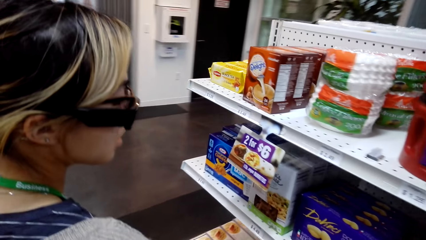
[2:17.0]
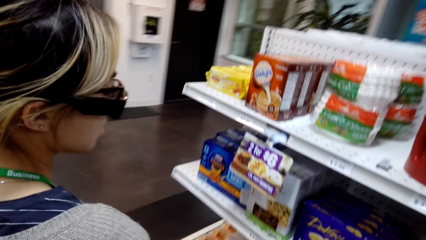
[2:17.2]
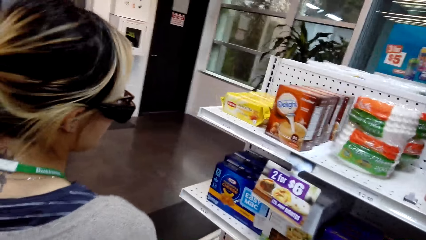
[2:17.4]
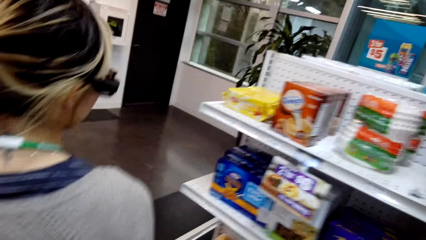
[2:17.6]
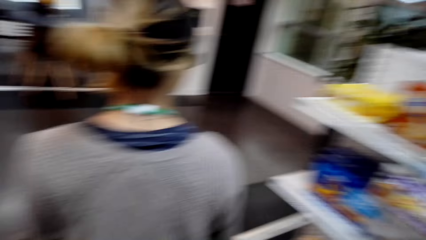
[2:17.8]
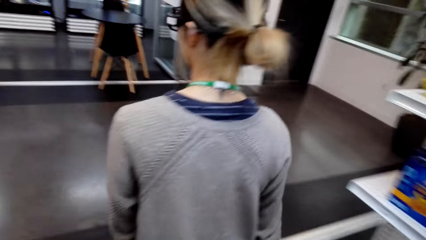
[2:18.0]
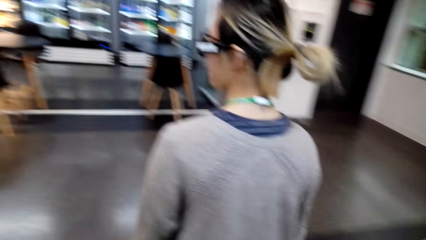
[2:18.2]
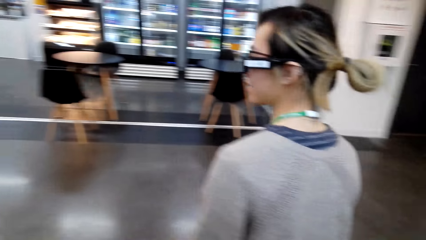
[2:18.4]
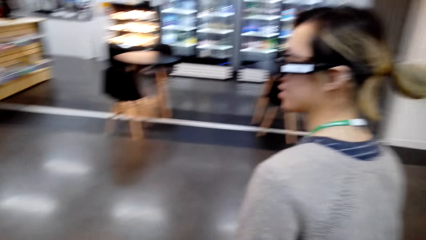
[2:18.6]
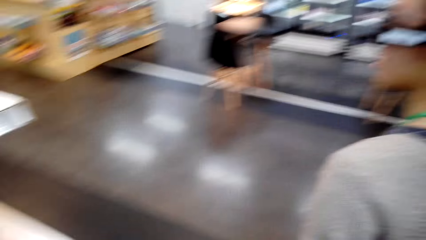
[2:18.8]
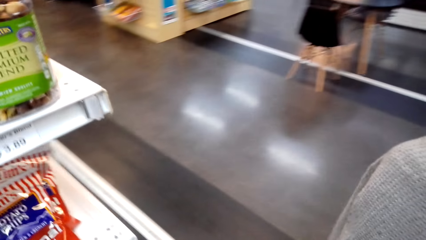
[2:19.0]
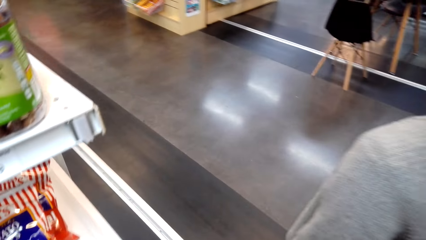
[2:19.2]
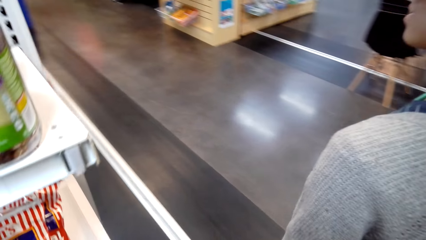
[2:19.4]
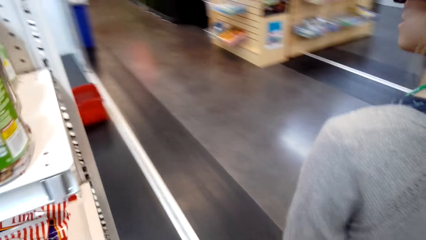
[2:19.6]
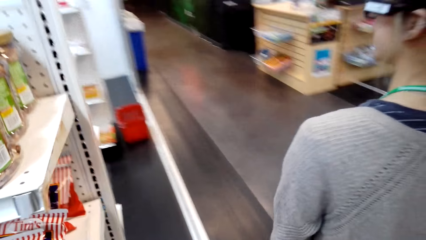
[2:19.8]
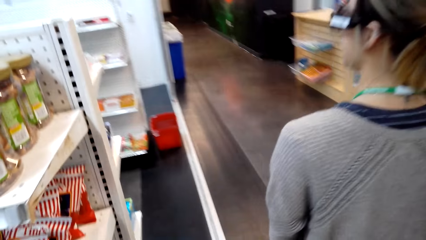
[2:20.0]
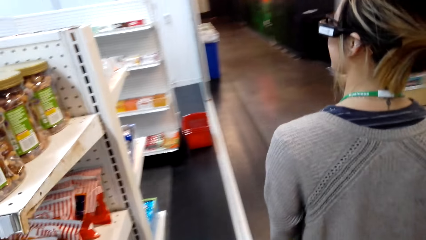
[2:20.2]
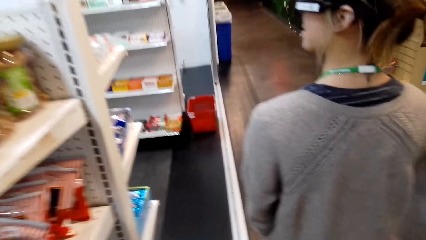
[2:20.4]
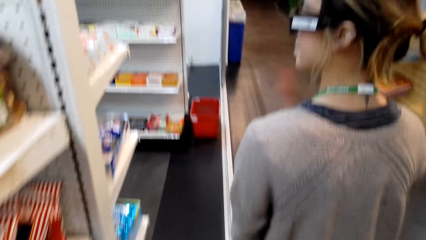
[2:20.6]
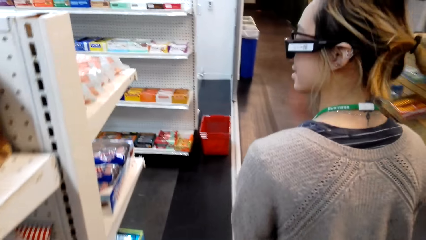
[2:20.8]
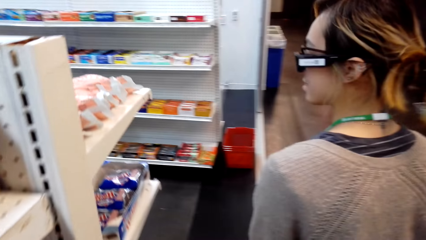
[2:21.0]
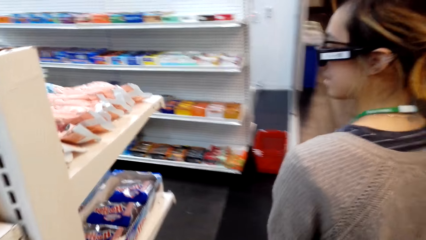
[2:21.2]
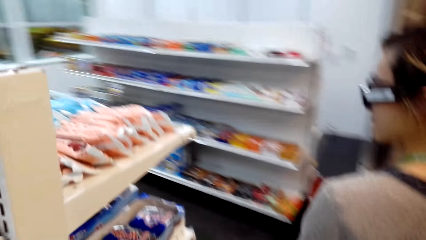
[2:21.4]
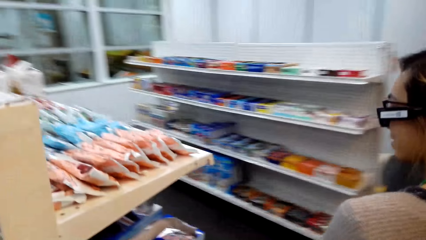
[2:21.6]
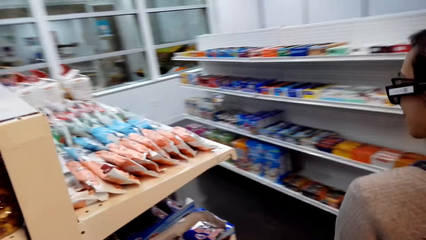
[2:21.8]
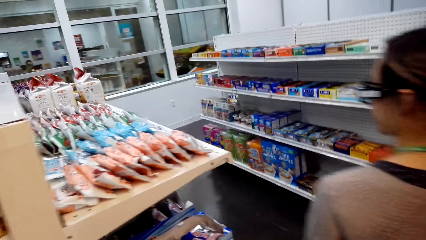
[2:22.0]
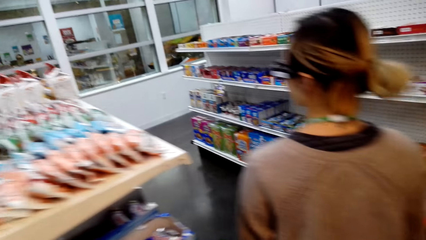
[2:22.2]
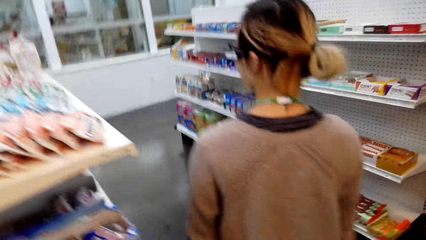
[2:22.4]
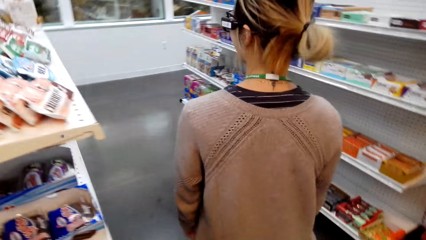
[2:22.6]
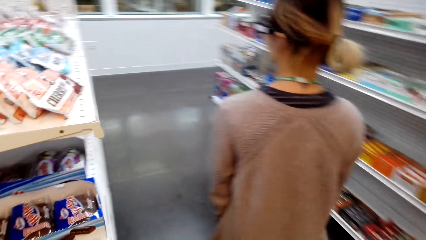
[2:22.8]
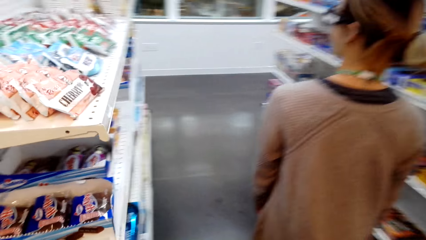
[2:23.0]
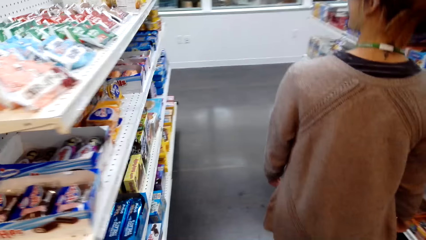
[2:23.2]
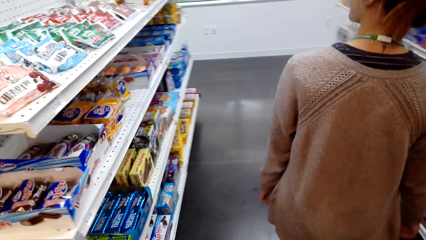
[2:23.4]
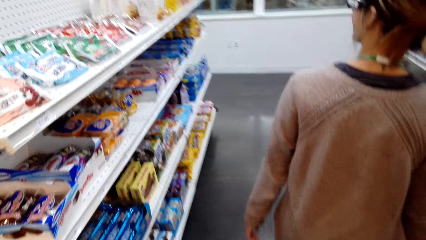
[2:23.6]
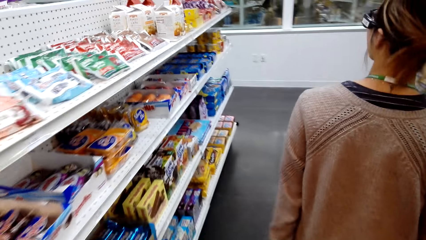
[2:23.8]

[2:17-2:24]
The woman checks on the price. The woman walks around the store. The camera wearer walks around.

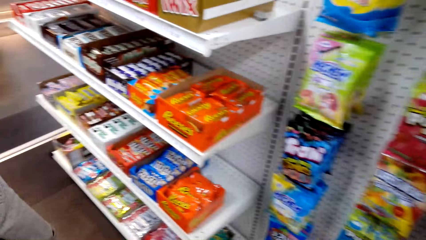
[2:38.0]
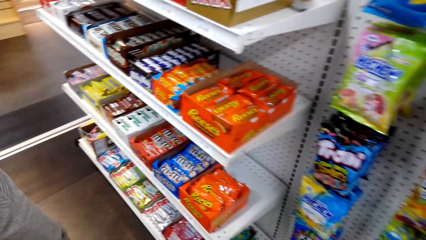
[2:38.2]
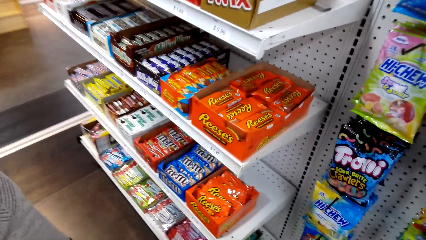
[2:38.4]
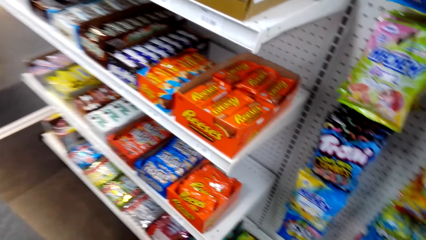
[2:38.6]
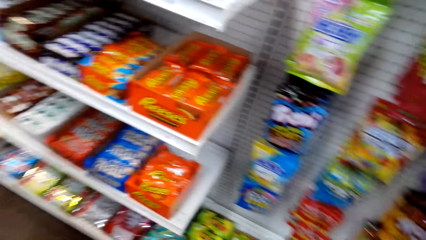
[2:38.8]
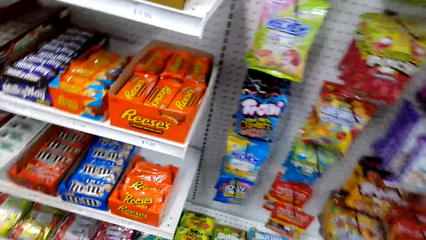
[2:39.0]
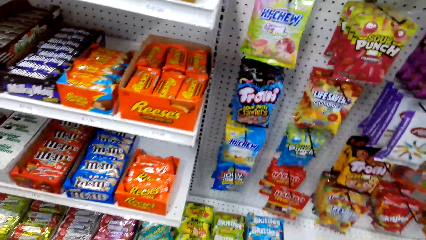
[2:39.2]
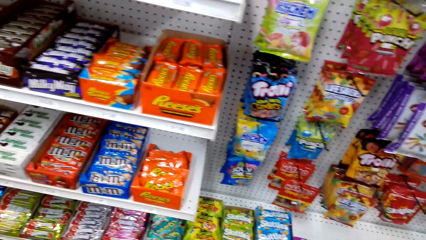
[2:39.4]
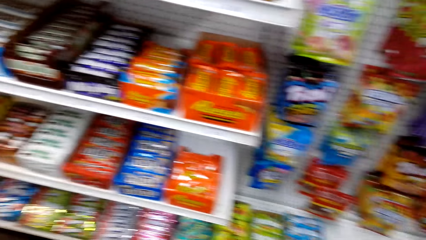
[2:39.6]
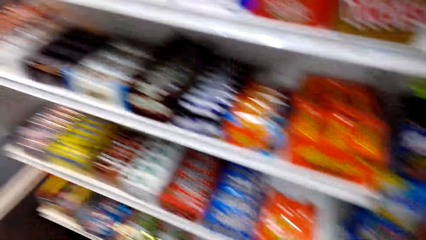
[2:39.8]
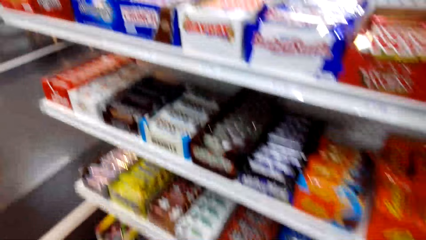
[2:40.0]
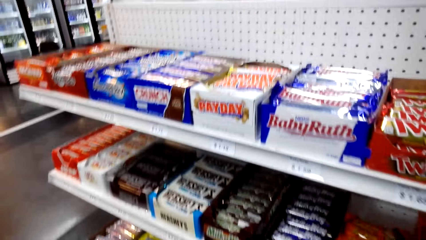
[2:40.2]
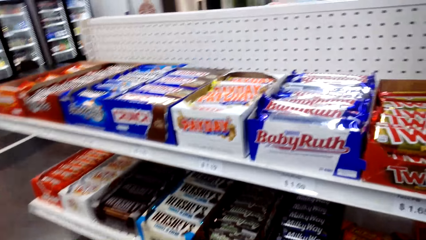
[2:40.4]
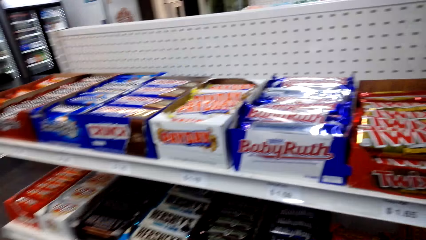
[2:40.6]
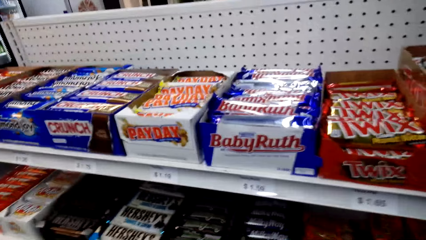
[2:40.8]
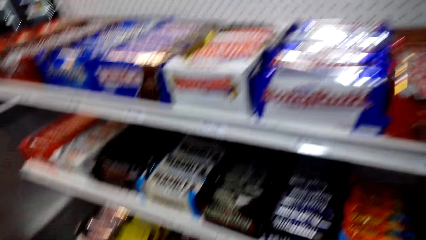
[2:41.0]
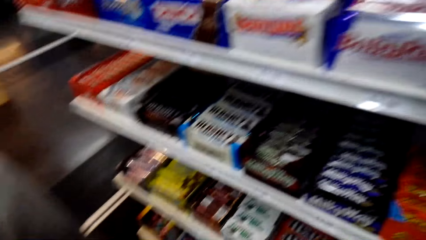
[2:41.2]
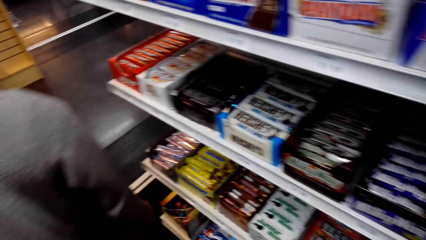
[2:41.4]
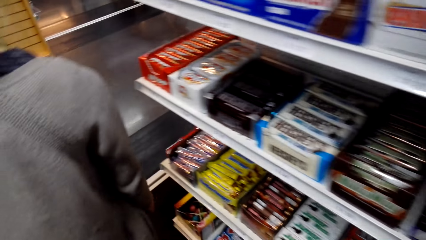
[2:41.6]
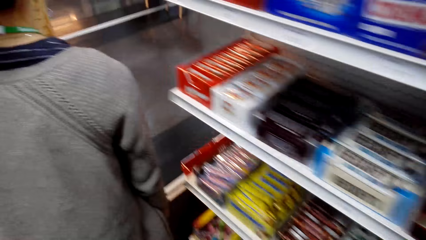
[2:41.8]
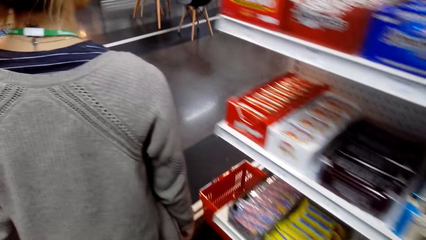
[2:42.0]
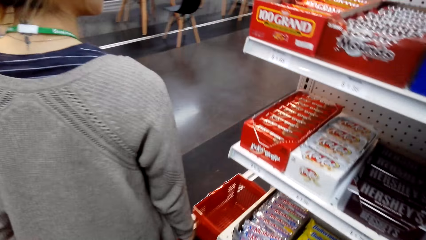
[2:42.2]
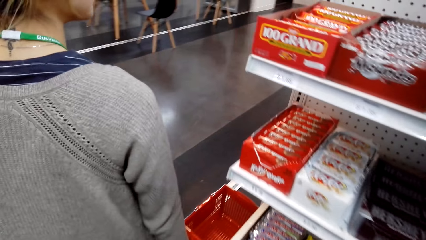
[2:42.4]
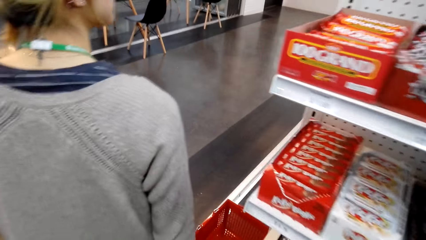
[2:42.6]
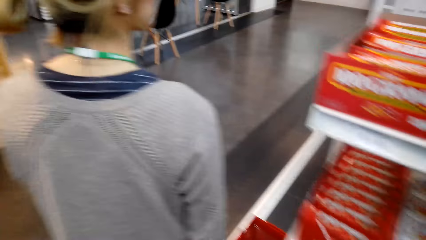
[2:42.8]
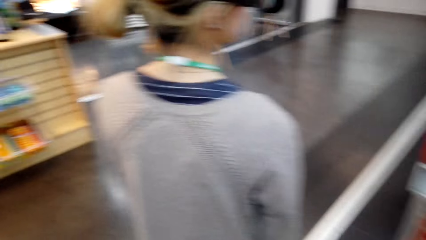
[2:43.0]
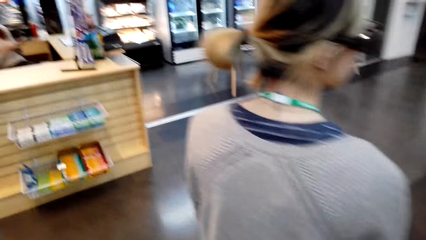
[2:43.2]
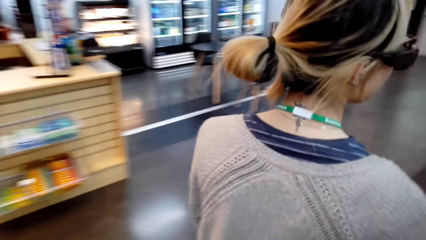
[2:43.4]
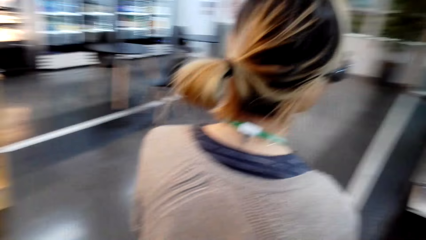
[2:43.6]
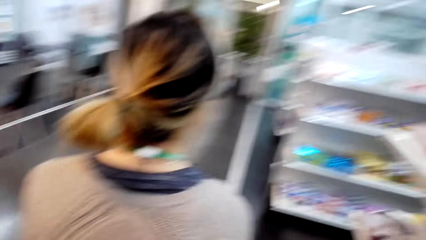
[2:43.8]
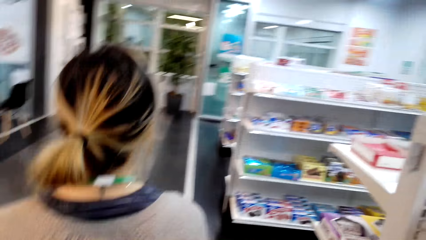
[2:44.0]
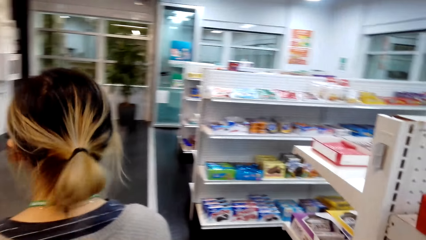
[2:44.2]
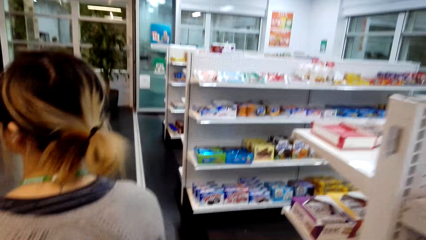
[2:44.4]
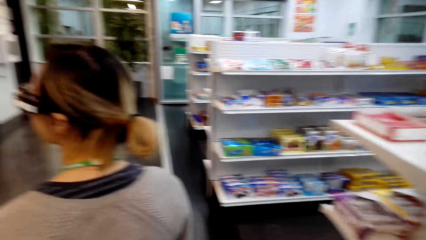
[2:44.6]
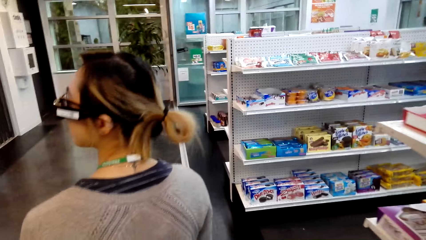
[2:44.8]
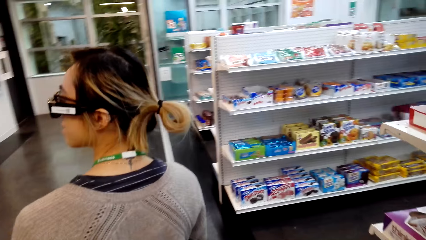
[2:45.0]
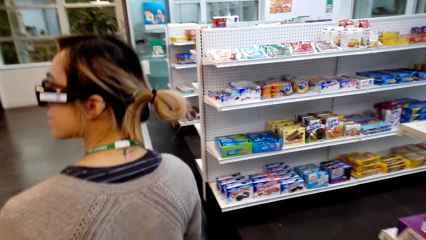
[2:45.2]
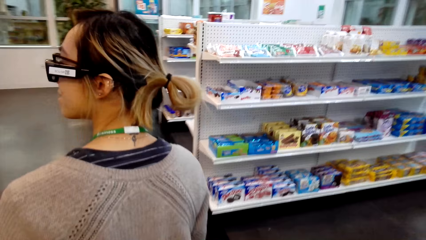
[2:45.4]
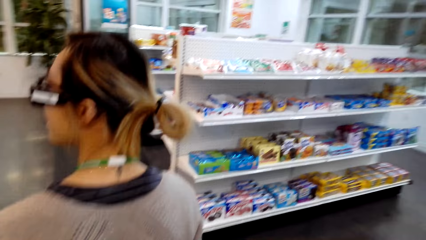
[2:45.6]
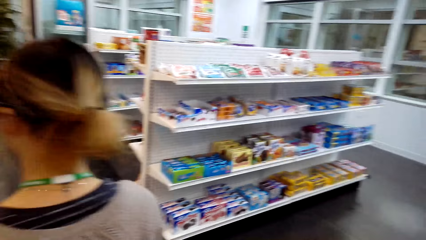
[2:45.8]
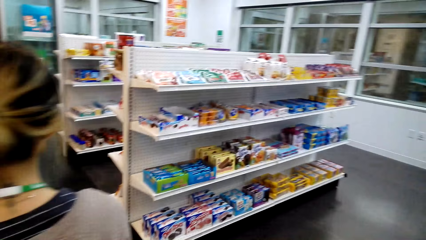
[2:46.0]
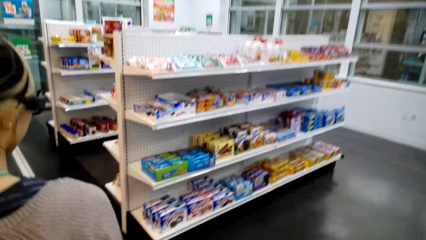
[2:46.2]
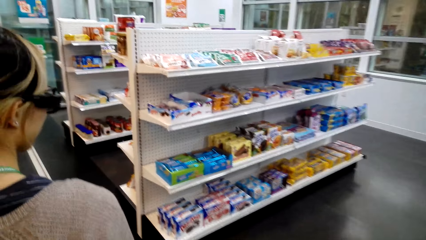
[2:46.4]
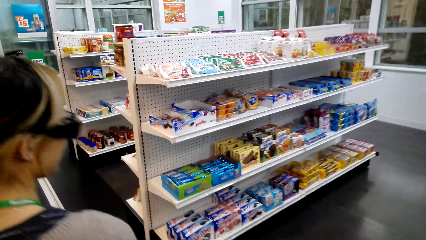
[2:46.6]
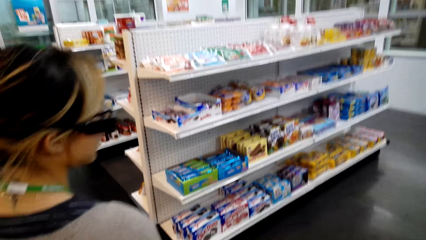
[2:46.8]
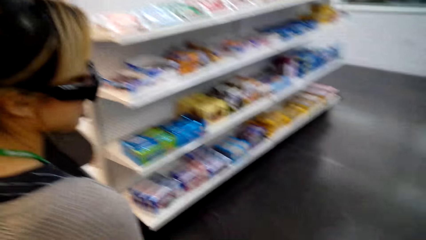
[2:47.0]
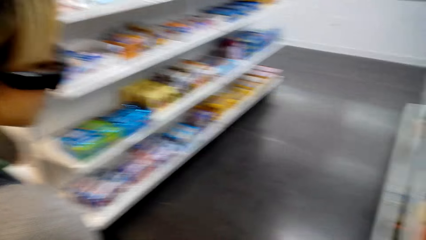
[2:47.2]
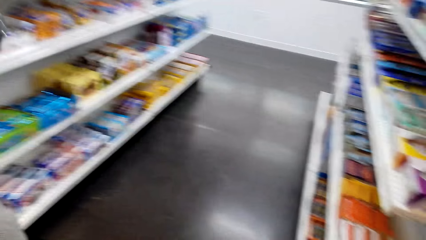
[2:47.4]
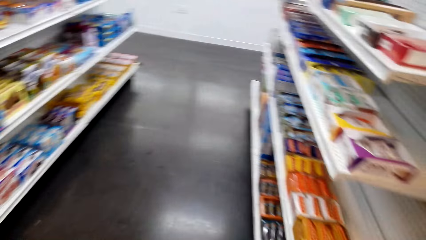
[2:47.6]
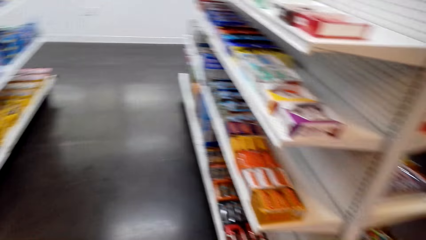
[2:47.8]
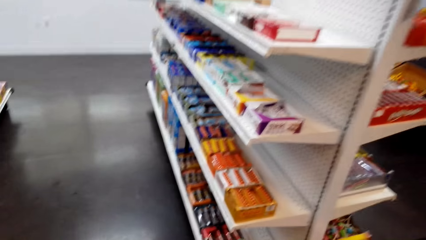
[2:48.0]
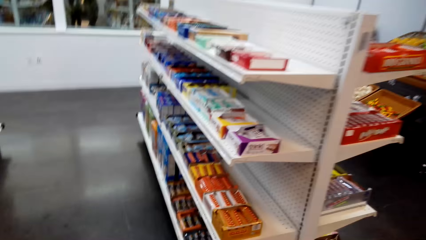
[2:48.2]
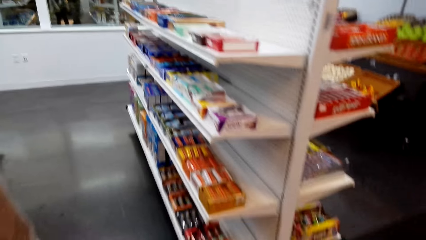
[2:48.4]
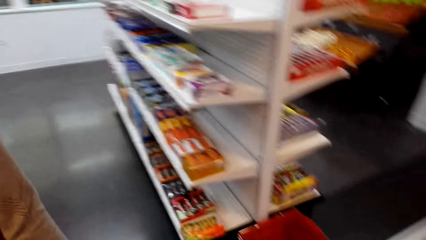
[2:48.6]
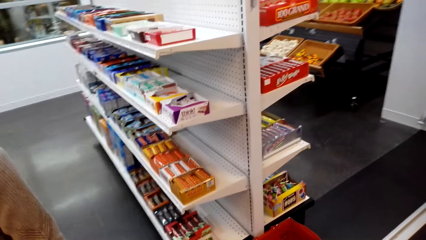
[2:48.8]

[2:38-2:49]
The camera wearer looks around. The woman walks around.
